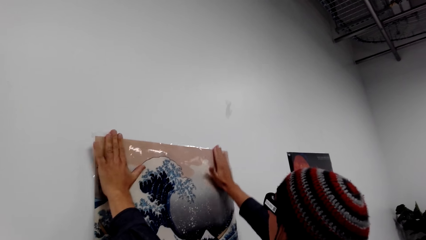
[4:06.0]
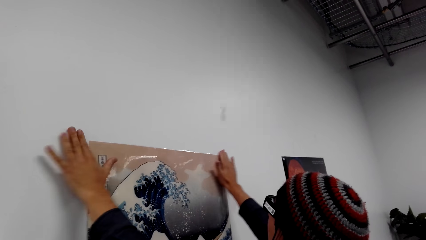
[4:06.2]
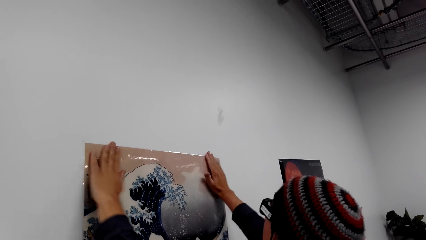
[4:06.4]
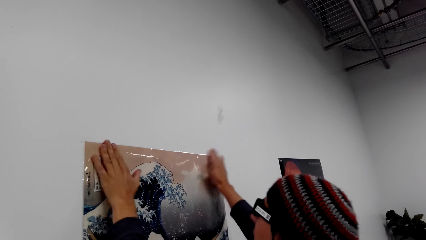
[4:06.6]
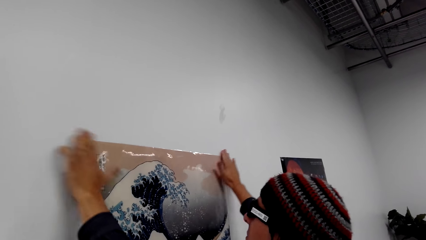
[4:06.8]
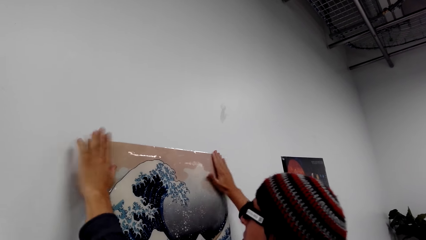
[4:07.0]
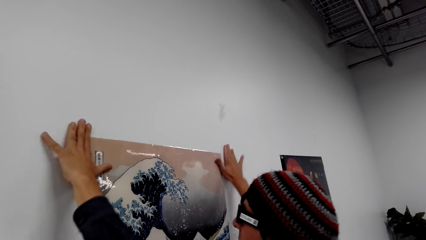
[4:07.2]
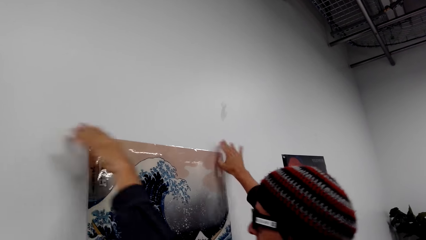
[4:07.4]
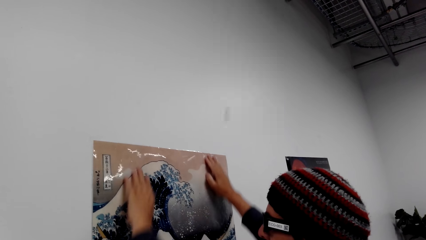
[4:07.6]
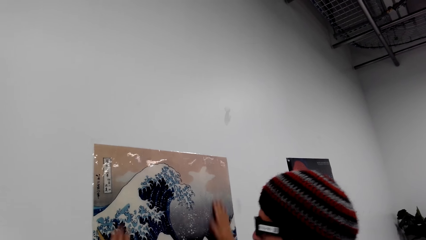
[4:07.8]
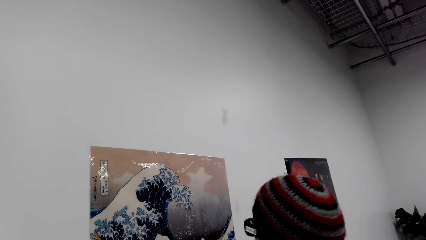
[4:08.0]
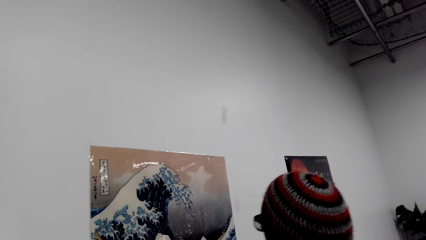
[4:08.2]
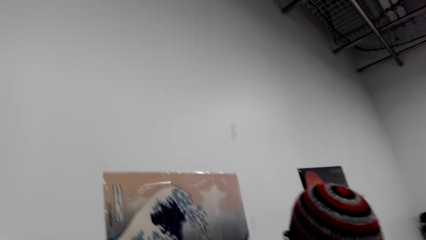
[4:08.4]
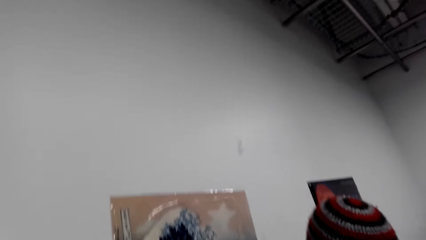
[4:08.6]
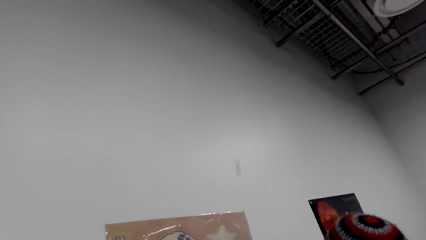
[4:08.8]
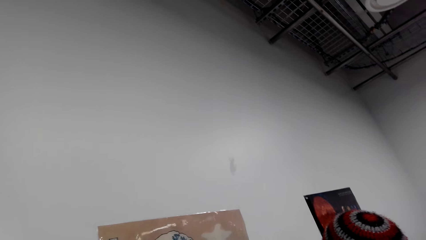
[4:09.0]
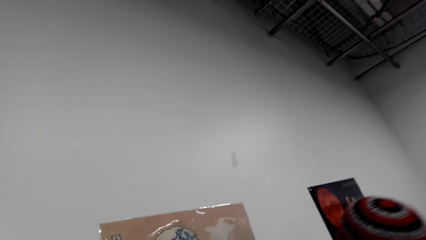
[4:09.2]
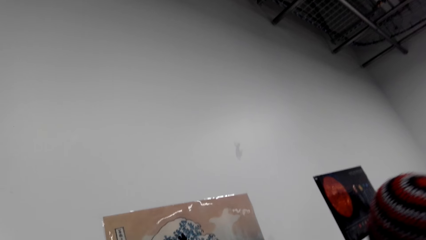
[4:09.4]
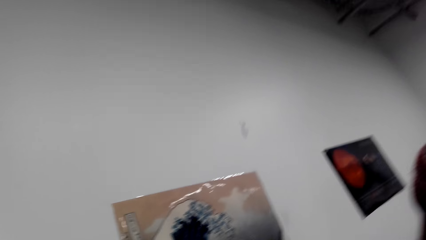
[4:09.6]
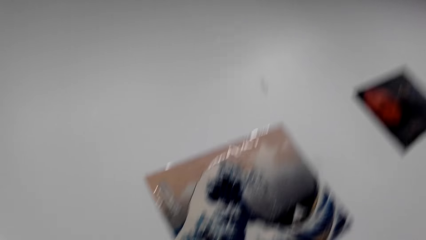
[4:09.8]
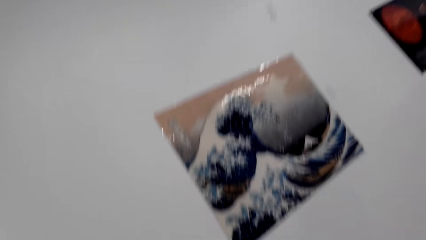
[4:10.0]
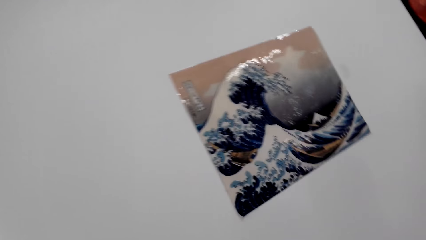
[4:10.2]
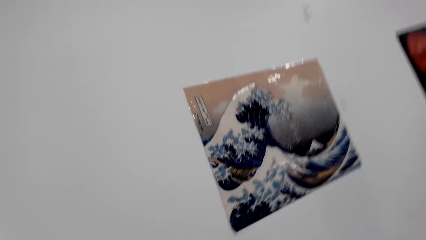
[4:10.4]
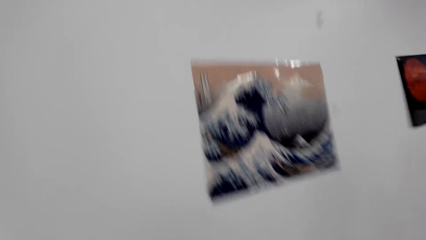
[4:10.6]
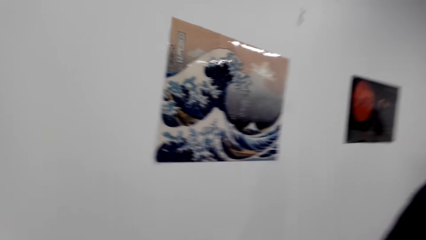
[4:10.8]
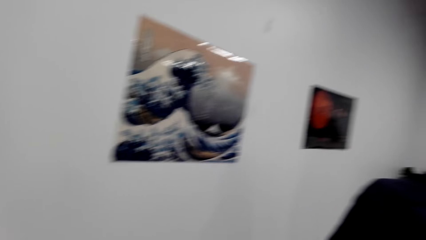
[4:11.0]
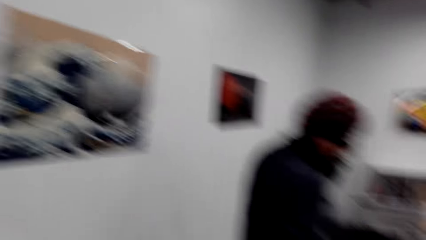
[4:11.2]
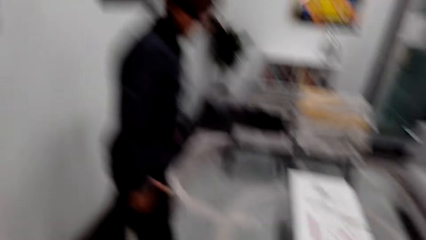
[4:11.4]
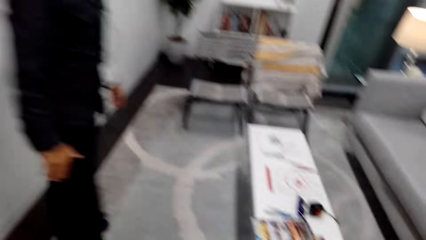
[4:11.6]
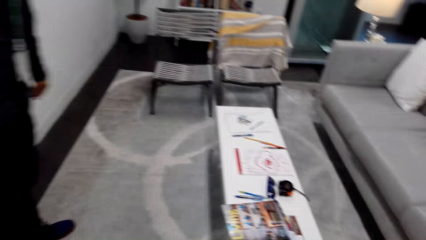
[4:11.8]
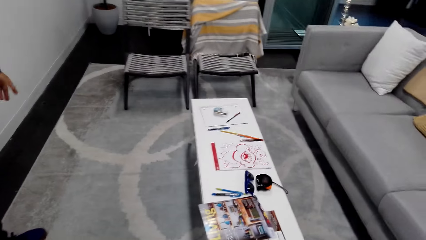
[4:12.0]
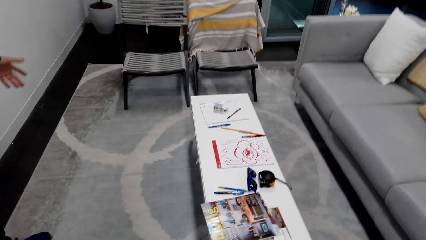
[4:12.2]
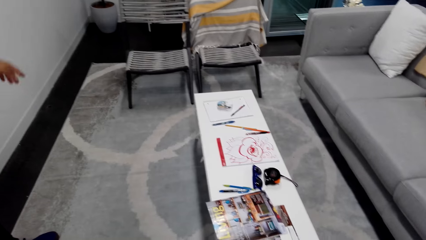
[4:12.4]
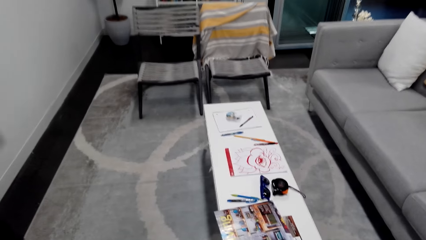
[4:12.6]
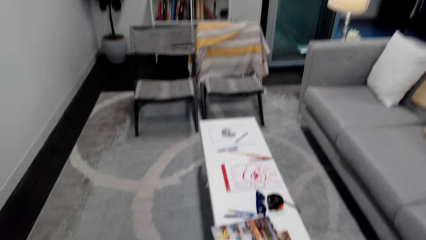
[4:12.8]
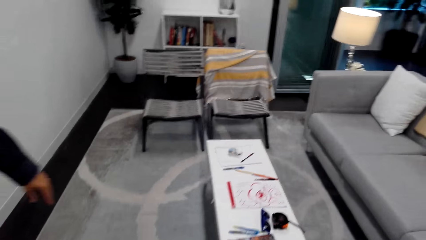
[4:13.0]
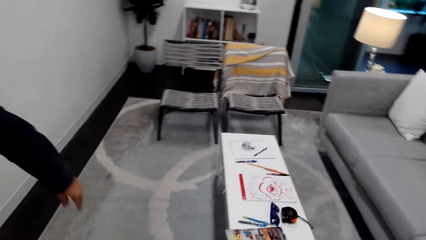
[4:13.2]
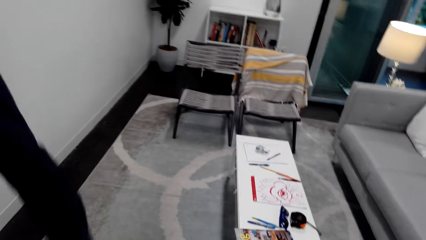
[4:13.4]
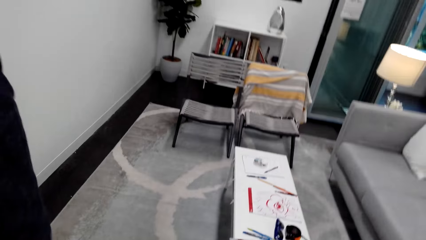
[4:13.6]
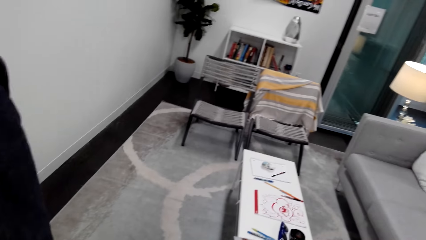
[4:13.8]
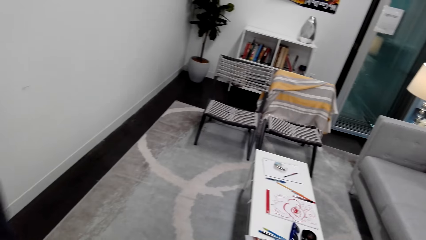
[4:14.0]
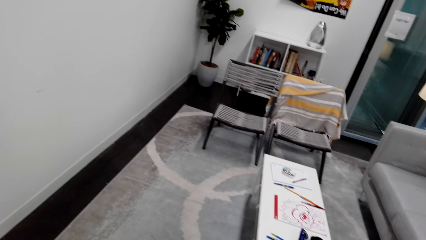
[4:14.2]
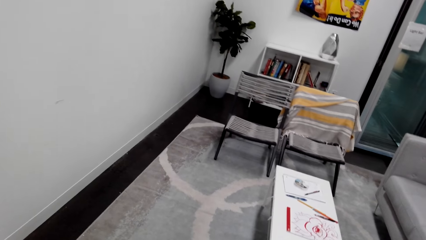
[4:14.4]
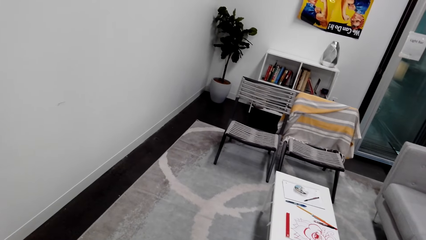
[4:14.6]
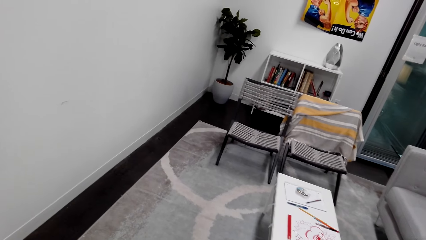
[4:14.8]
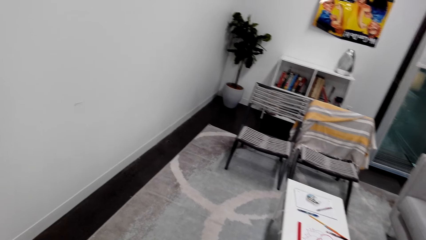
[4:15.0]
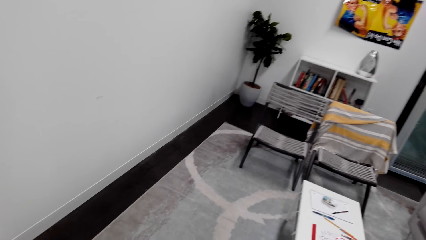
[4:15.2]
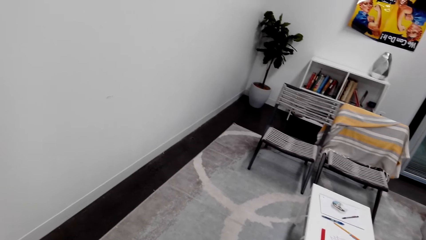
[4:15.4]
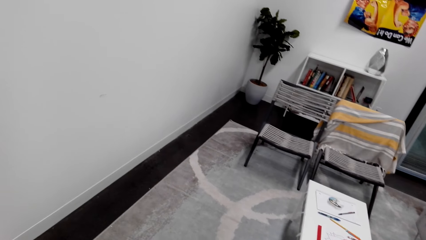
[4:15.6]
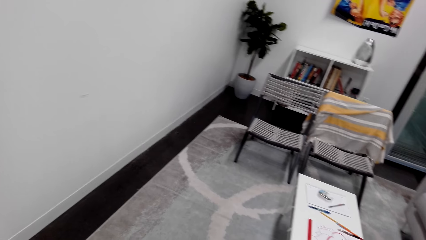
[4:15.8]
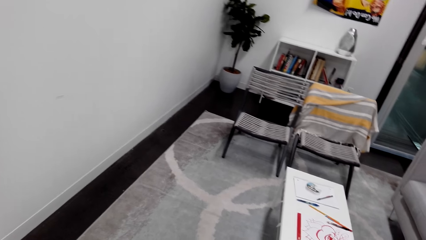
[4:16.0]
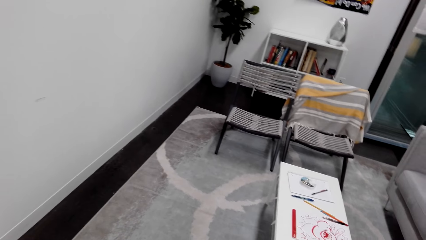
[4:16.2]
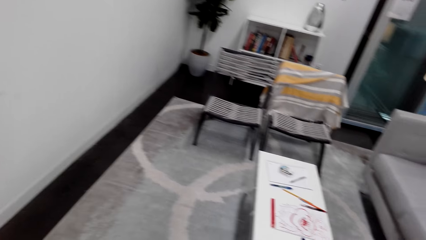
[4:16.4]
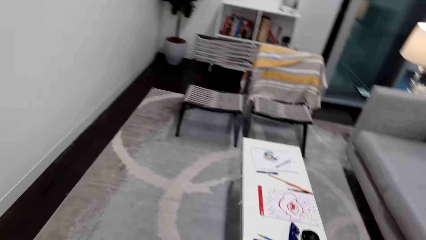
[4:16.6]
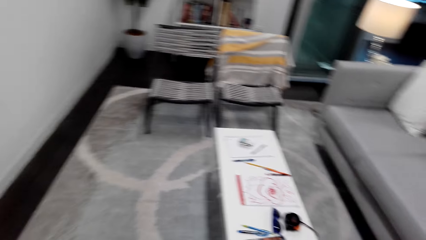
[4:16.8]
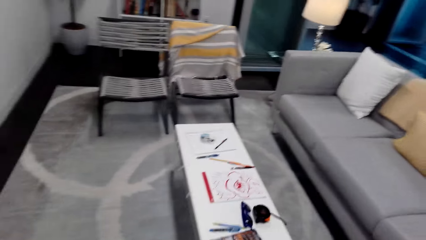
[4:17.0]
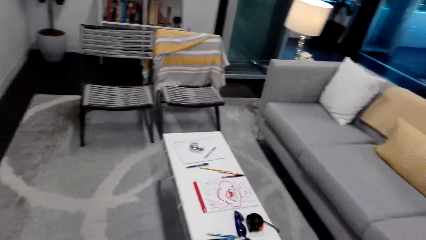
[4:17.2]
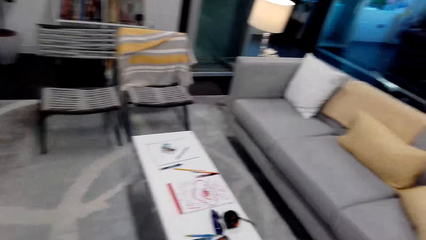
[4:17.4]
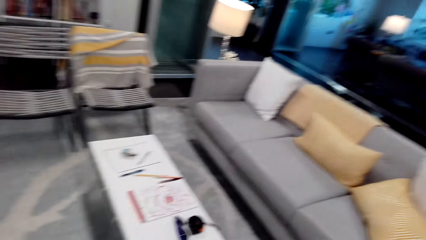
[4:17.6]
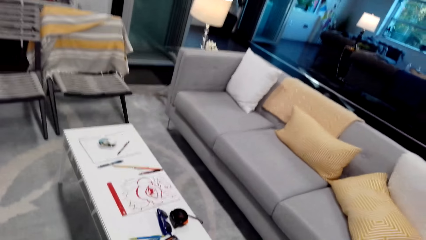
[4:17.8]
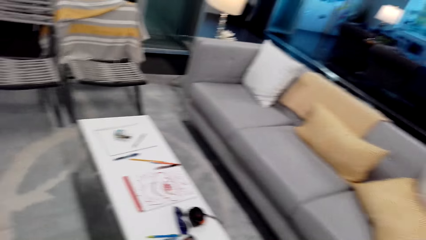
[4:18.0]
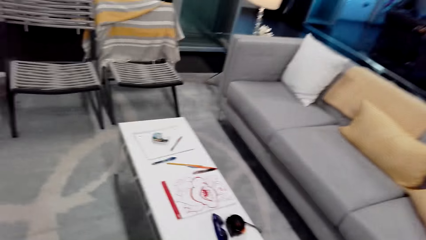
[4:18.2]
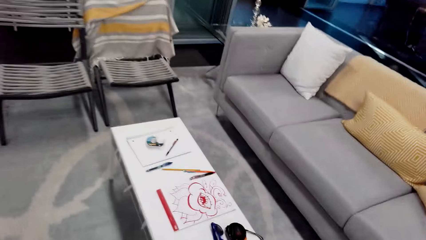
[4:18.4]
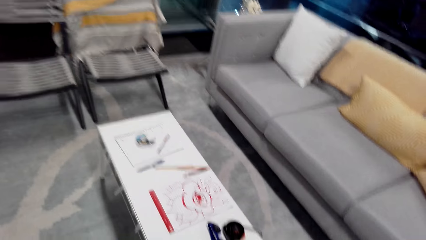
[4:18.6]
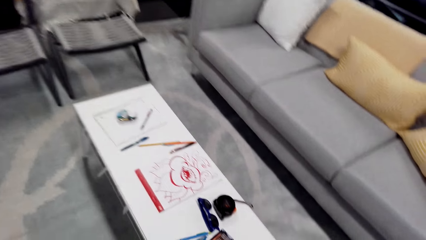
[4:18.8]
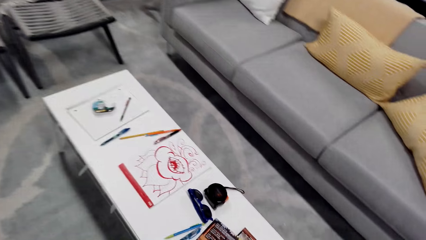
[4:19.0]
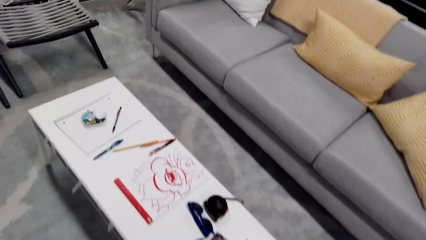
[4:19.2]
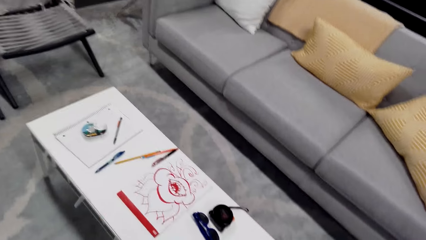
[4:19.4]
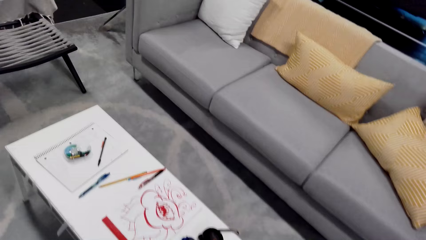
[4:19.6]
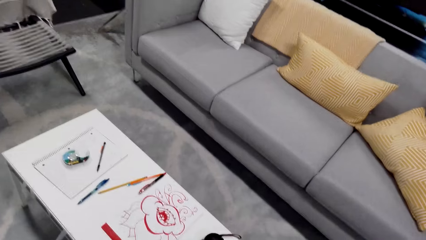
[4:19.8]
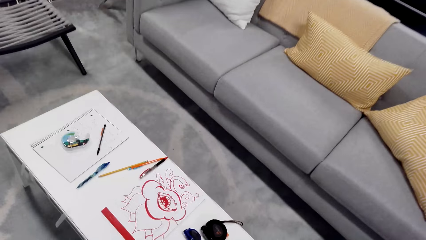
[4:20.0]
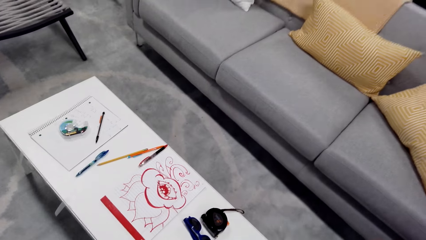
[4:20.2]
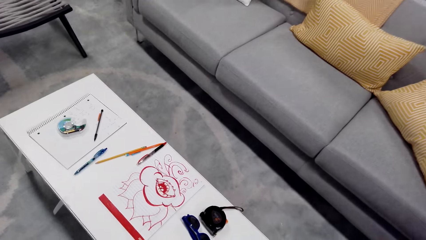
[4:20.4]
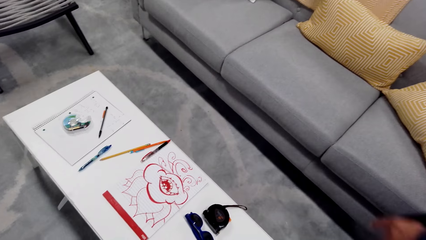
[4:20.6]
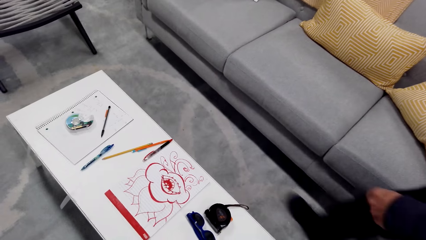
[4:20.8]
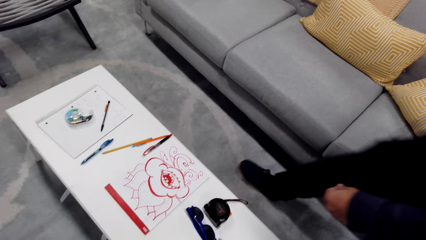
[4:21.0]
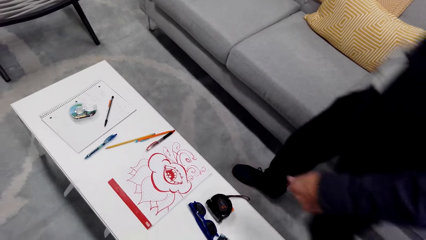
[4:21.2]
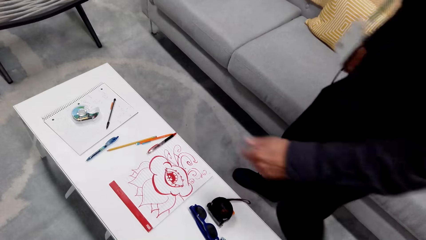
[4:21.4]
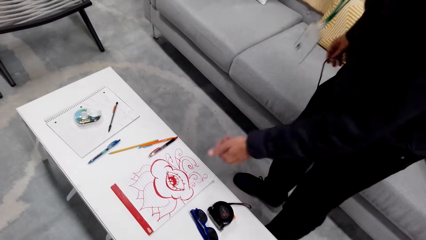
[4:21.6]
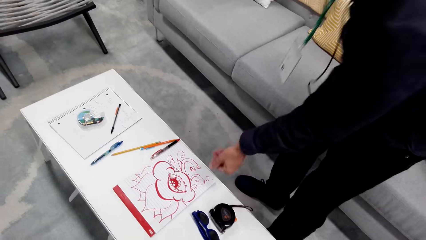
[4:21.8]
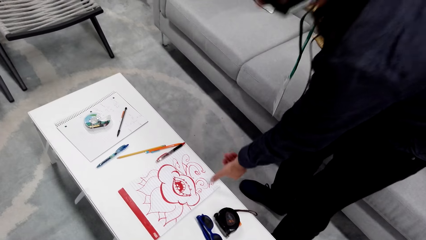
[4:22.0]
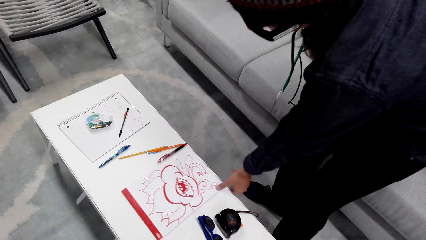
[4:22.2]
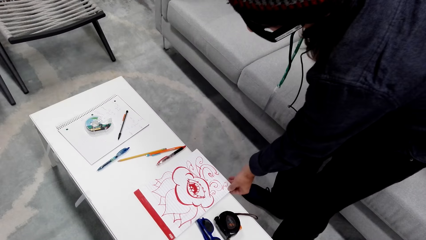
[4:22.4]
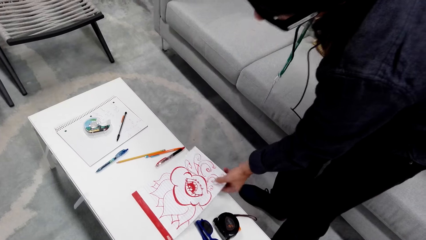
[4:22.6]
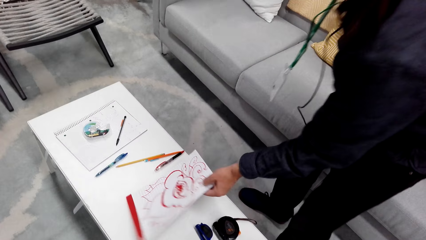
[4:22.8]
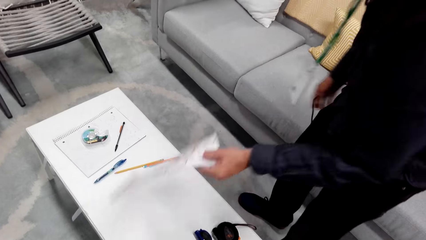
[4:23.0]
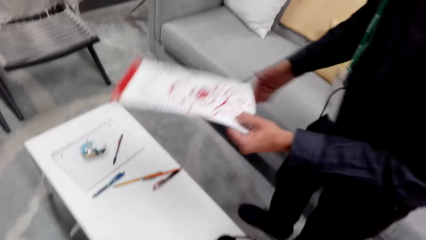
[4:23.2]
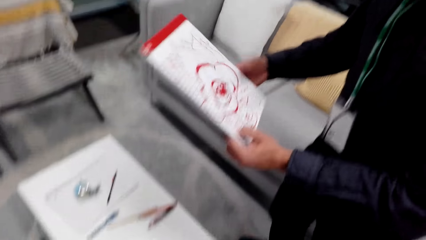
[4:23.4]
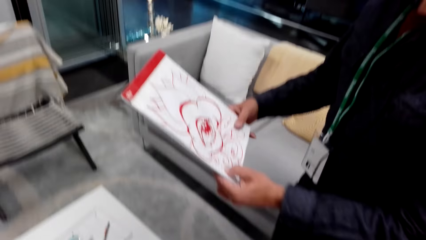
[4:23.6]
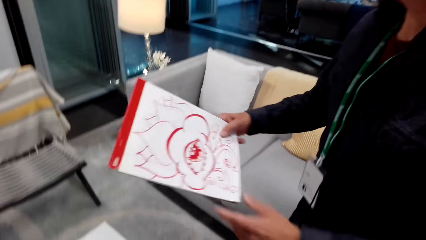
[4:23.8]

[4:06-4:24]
The camera wearer stares at the wallpaper. They converse with a man. They look around the apartment and stare at the table. A person walks around the apartment. The man holds a book. The man picks up a painting from the table.
